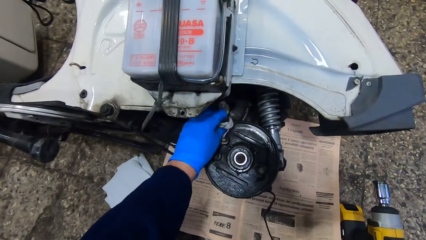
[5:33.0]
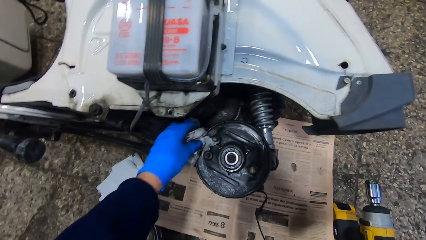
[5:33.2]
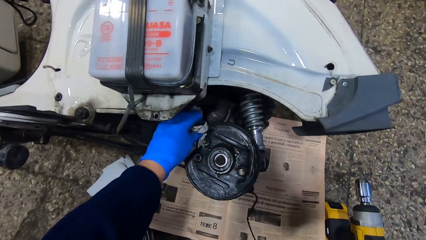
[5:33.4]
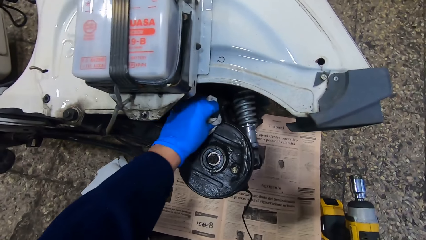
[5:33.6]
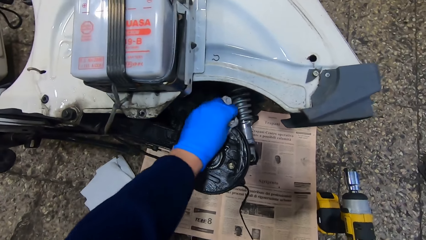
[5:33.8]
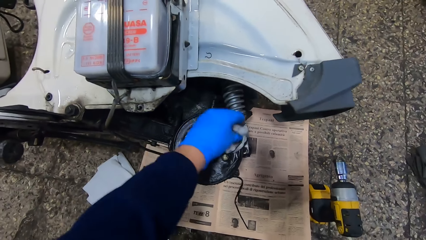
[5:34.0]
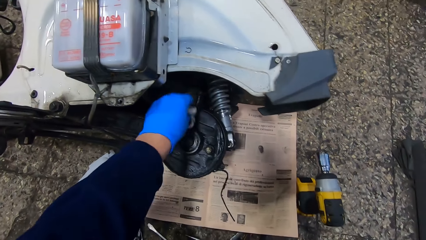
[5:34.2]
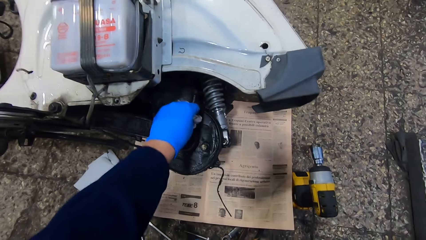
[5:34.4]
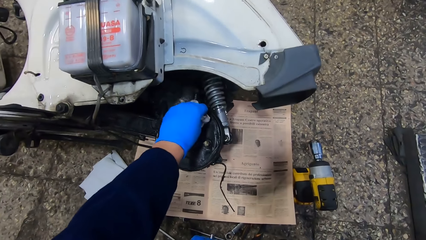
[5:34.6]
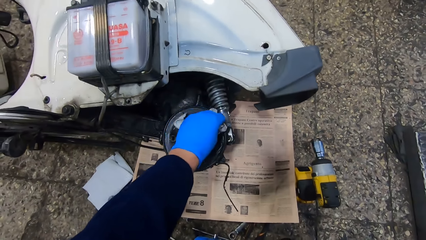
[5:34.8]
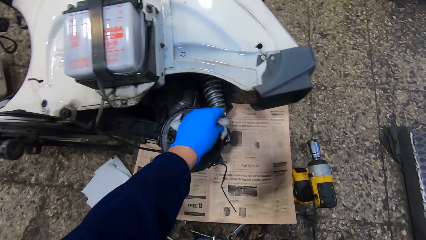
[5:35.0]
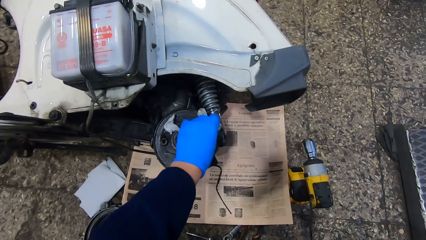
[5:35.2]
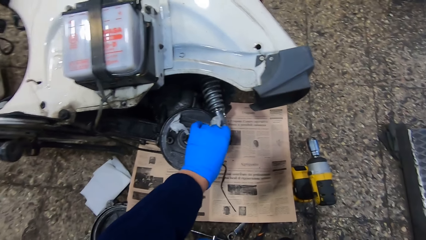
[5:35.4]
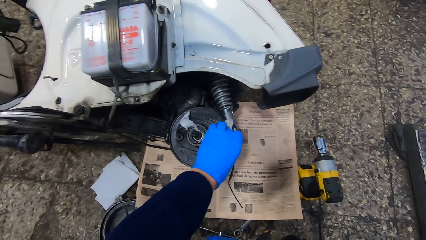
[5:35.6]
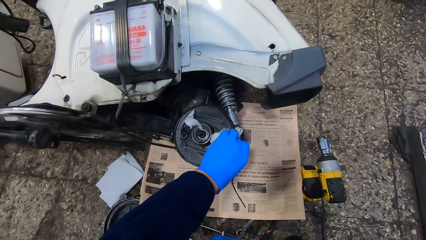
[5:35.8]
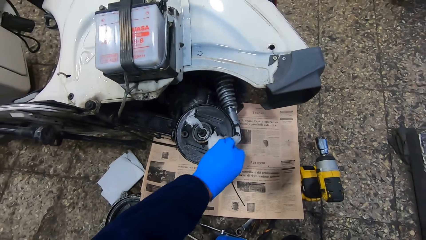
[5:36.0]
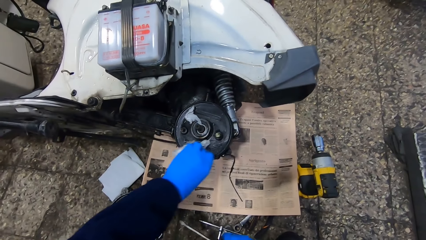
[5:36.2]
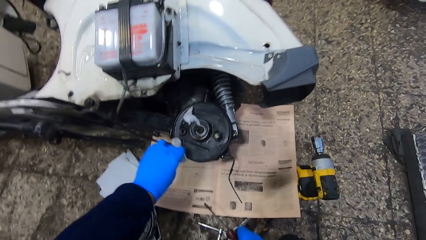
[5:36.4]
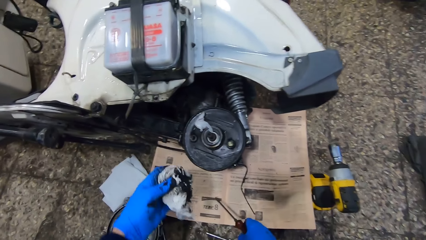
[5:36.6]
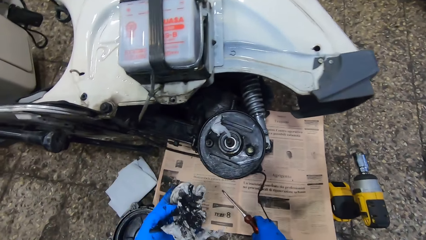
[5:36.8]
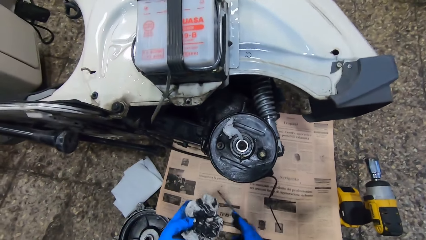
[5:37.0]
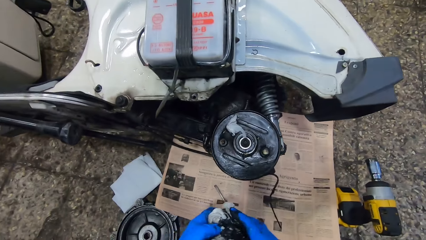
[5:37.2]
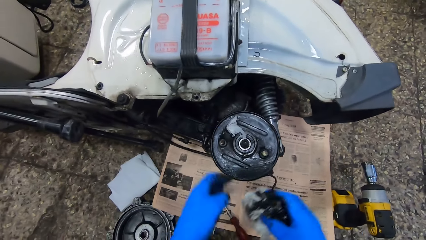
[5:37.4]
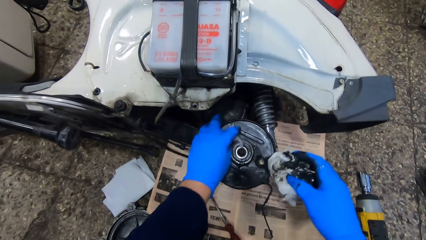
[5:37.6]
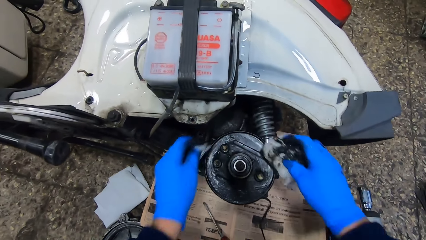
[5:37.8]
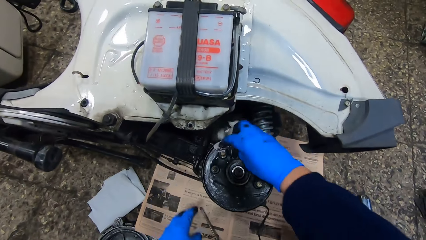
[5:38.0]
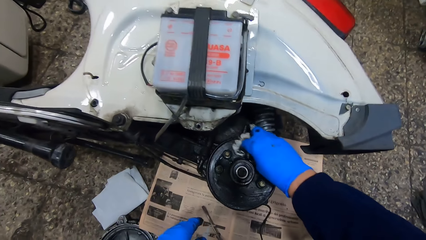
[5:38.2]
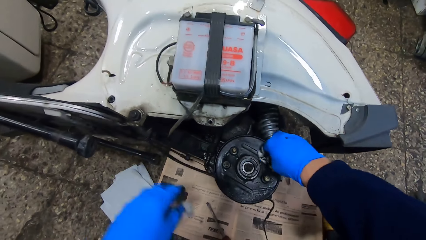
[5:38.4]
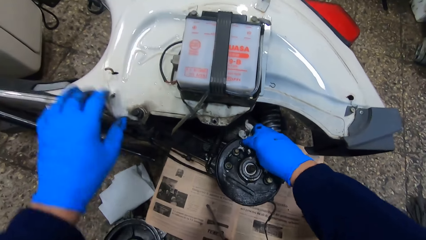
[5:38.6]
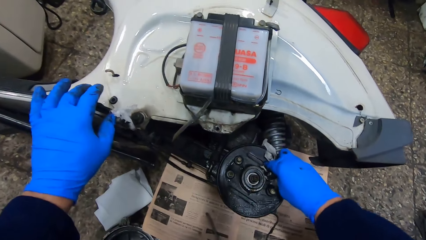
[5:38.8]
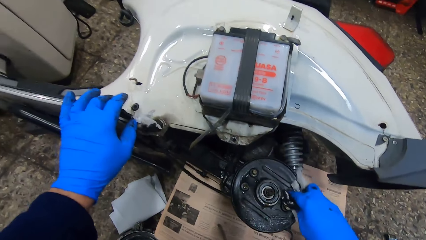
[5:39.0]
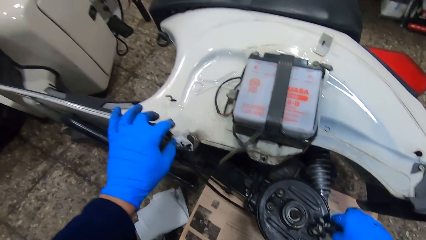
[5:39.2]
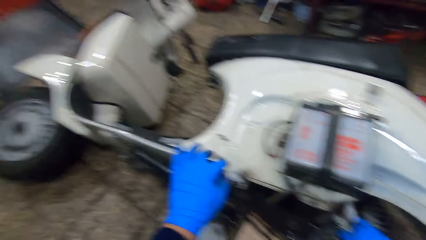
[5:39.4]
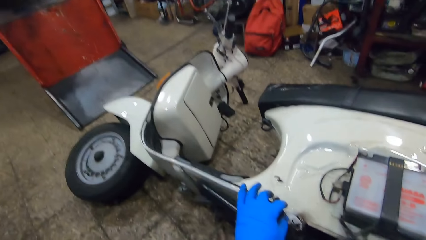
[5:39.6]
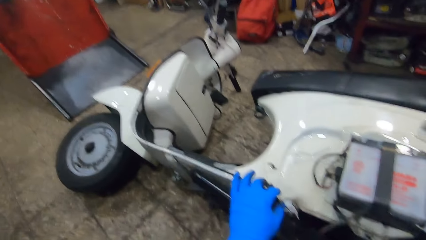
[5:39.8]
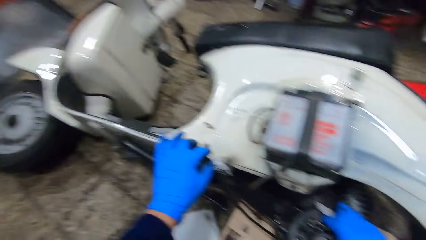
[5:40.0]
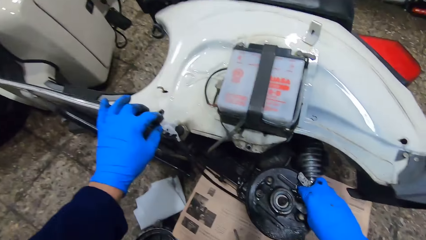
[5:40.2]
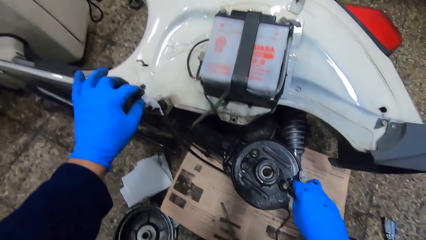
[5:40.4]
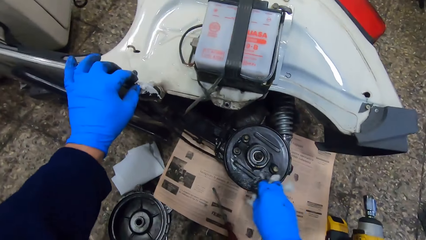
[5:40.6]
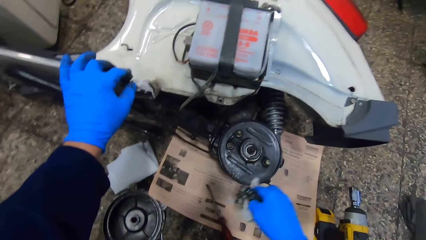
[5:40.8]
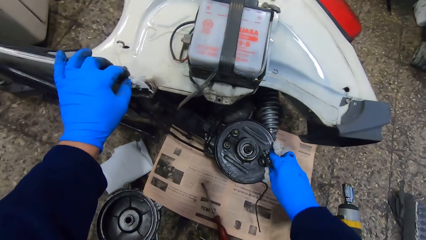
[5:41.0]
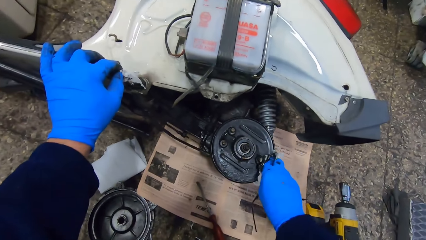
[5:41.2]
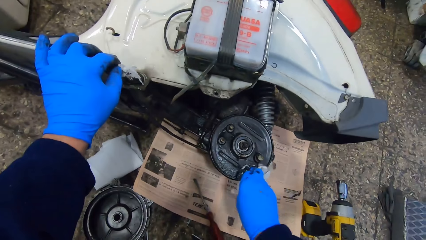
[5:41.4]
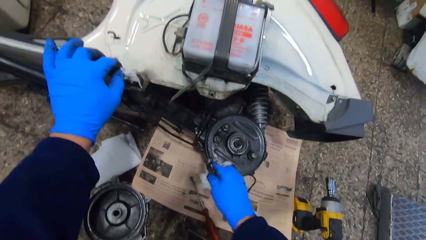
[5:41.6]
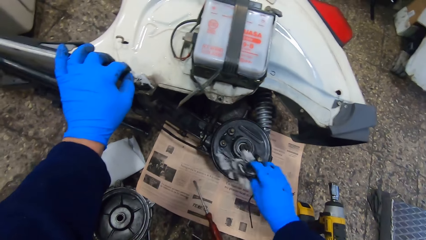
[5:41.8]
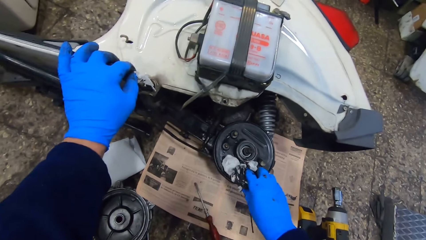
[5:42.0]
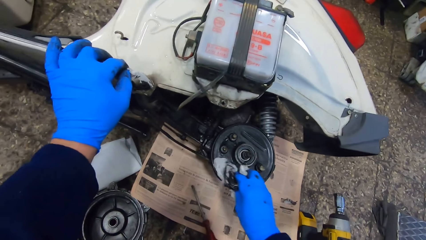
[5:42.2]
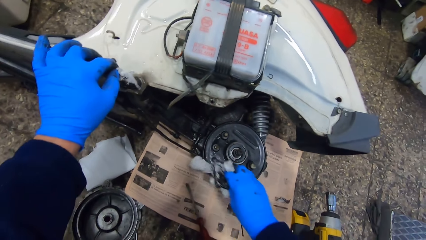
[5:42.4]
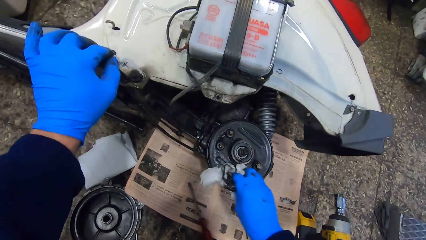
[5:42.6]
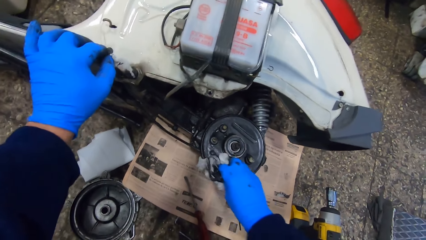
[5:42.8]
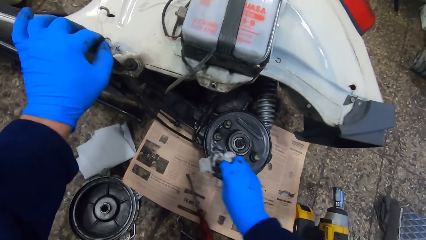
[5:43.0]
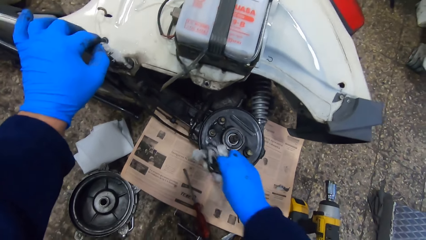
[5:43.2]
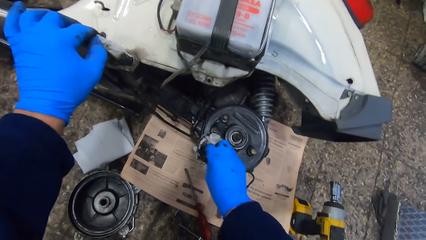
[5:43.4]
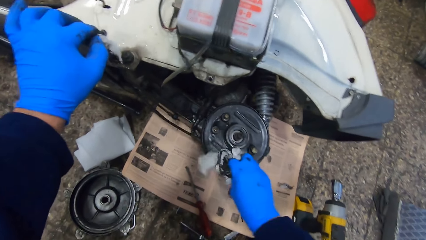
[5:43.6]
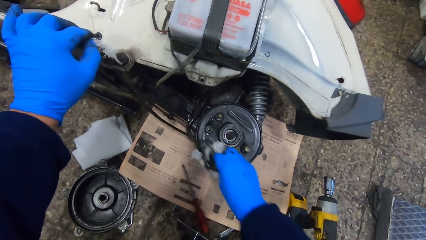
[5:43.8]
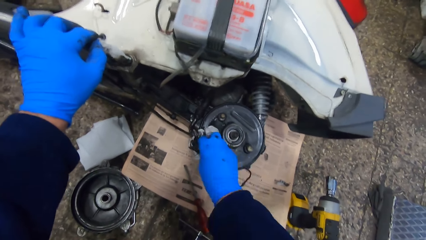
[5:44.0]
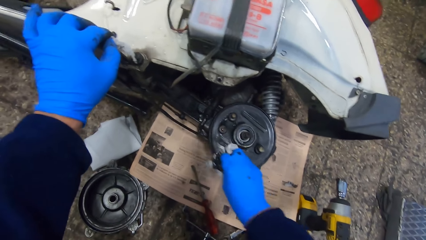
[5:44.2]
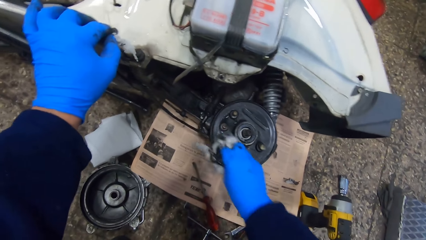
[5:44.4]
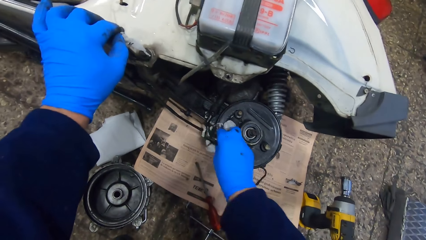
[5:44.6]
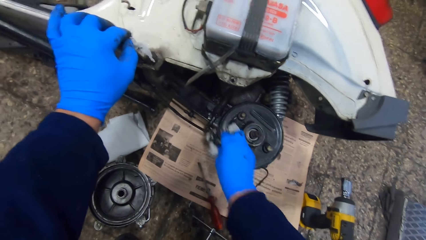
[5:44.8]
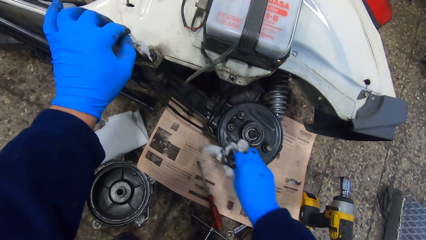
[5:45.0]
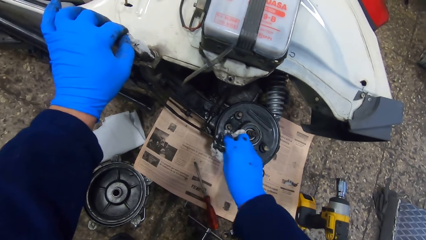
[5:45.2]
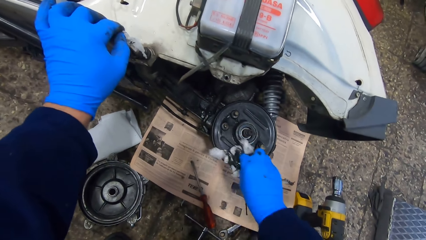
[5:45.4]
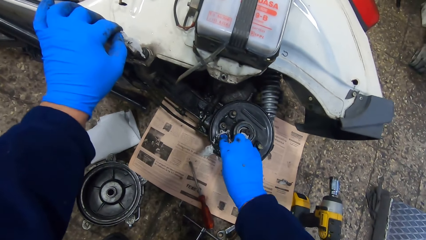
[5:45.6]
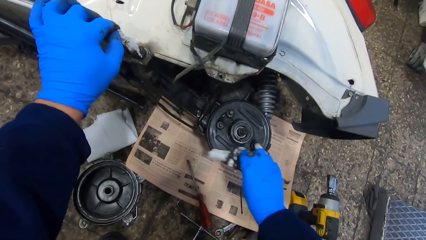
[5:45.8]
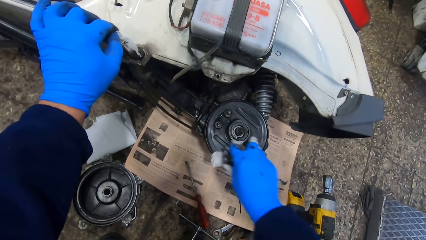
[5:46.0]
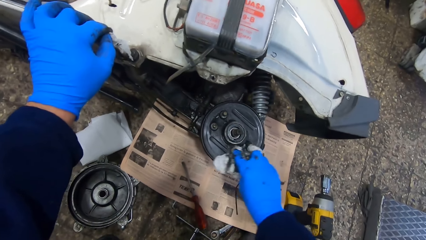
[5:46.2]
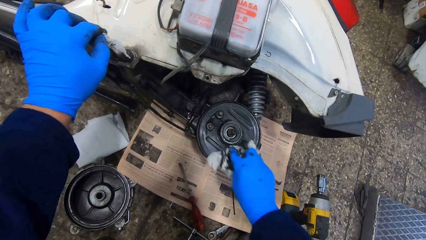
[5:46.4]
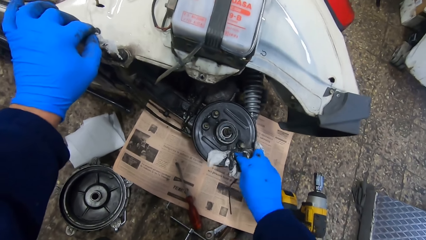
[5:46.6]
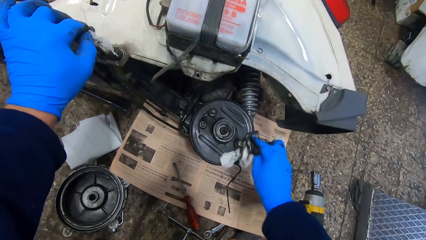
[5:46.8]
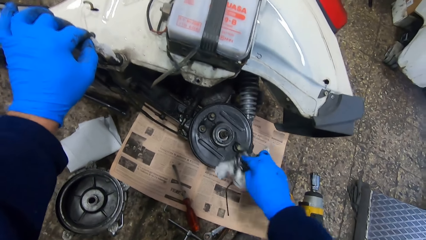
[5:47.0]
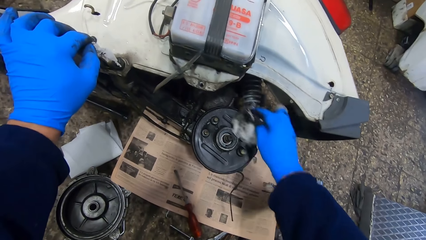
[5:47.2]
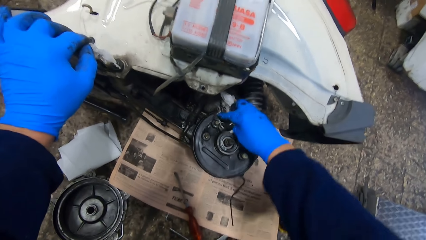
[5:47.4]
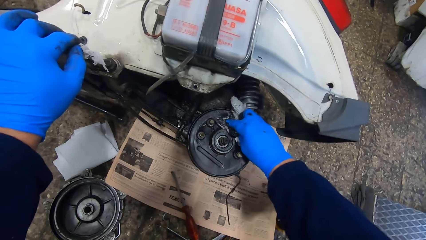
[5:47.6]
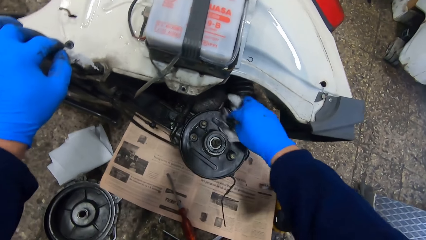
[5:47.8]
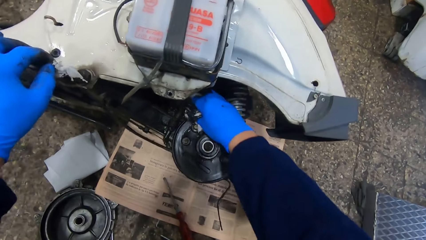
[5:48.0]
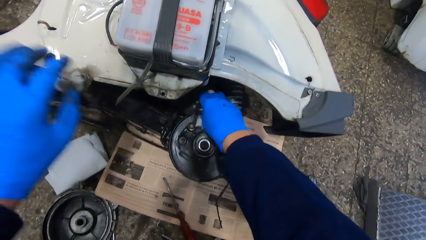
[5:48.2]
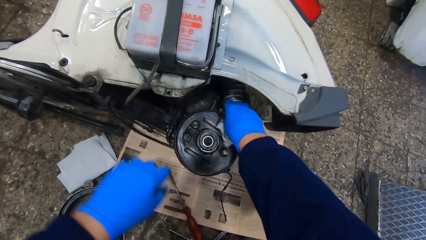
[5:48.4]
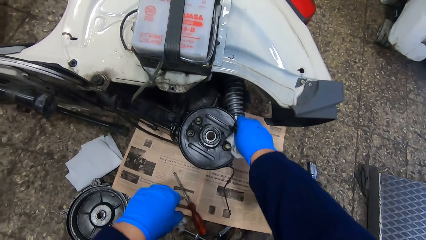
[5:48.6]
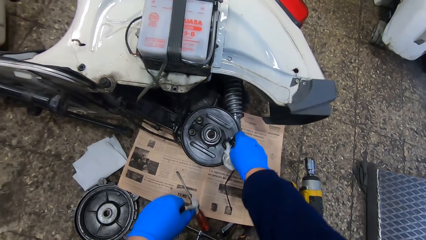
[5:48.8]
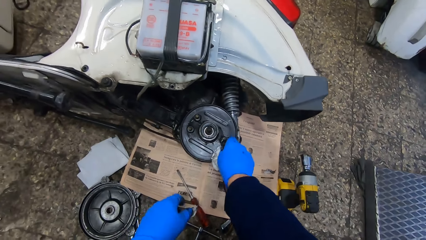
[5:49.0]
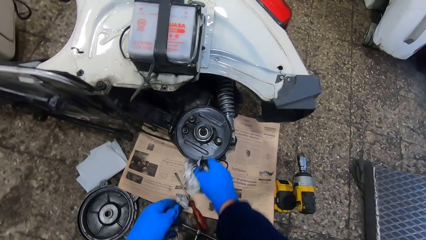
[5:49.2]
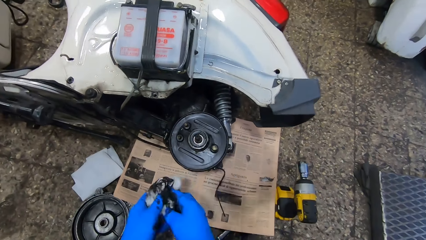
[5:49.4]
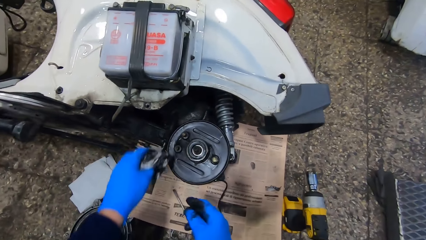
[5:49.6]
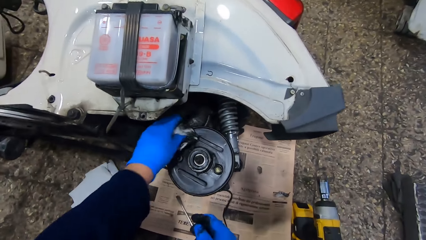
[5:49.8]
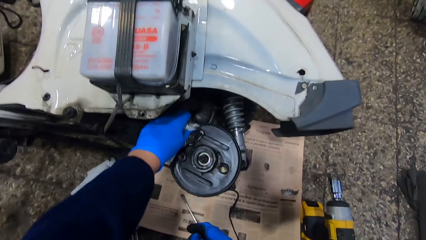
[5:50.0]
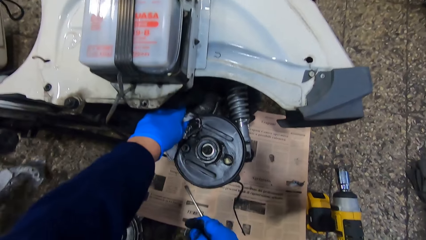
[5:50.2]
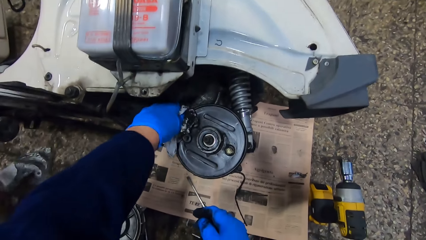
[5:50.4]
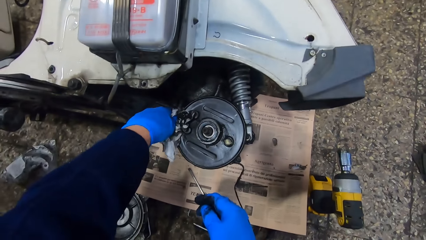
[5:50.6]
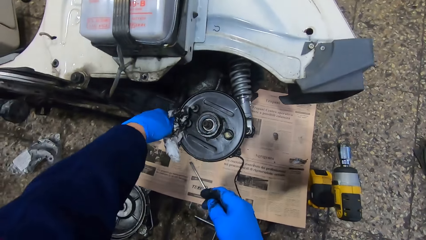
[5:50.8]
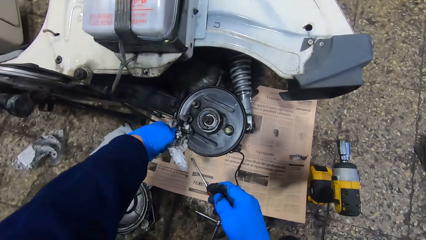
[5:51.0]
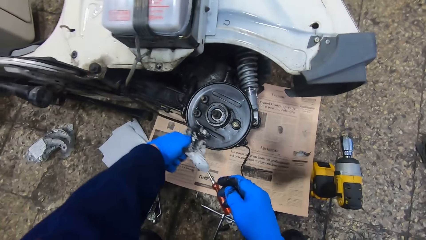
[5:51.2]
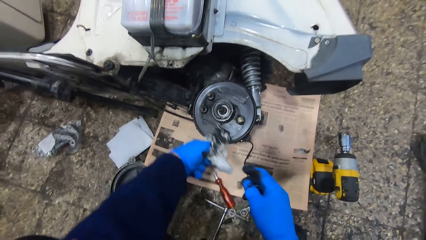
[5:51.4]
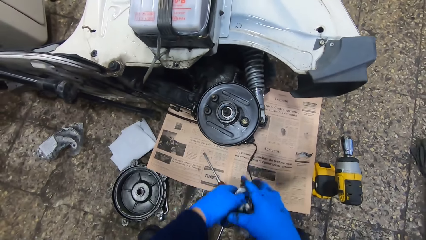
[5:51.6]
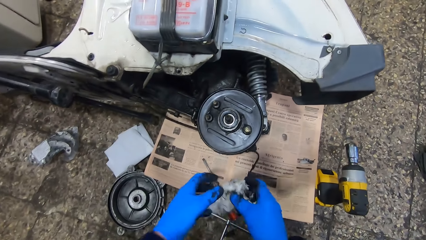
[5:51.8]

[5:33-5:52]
The camera wearer holds the piece of cloth. He passes the tissue to his right hand. He picks up a part of the tissue on the rim with his left hand. He wipes the rim with the tissue. He places his left hand on a part of the scooter. He passes the tissue to his left hand. He holds the piece of material with the left hand. He wipes the rim with the tissue.
